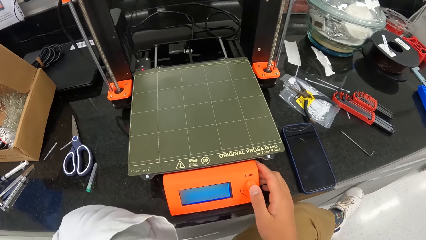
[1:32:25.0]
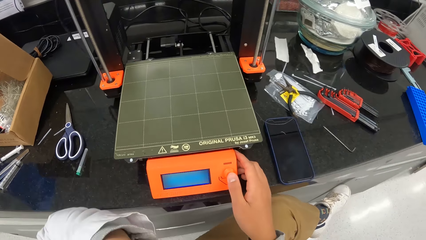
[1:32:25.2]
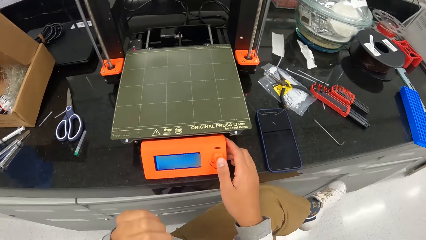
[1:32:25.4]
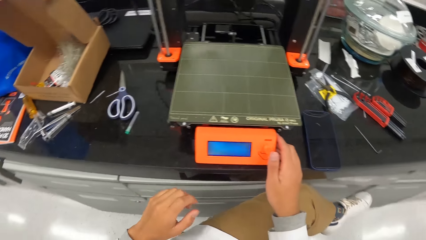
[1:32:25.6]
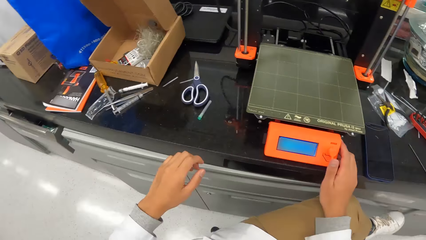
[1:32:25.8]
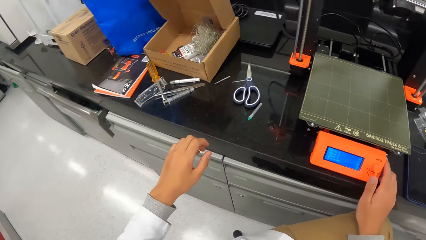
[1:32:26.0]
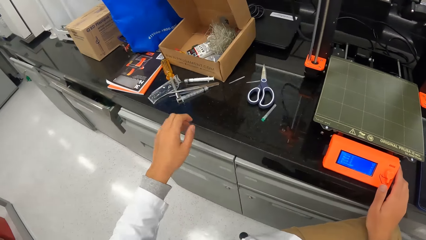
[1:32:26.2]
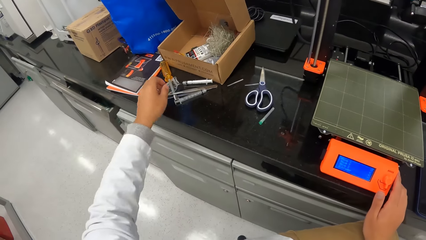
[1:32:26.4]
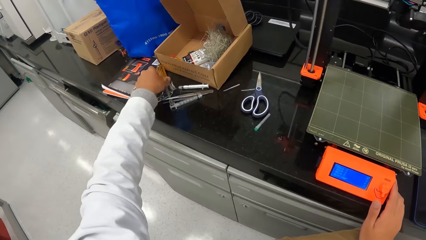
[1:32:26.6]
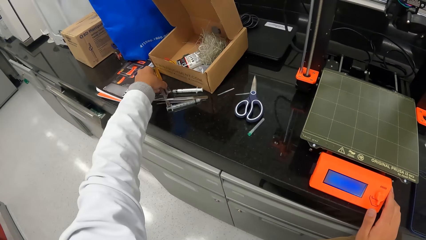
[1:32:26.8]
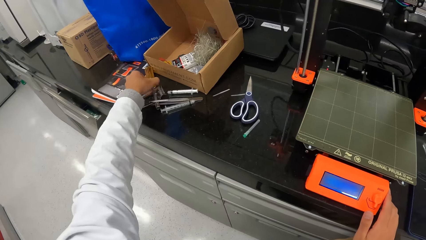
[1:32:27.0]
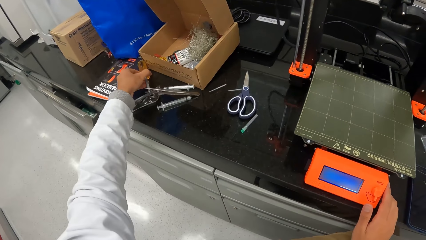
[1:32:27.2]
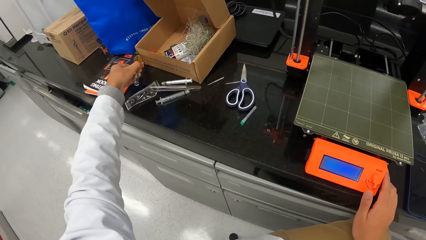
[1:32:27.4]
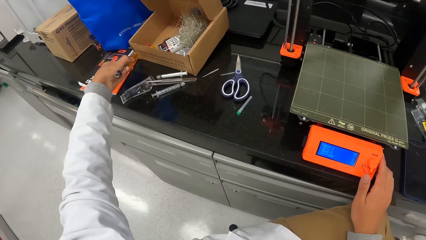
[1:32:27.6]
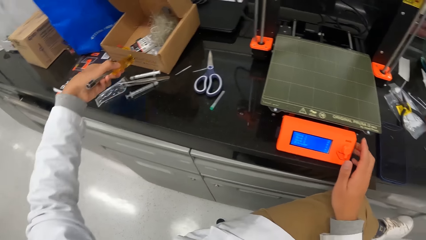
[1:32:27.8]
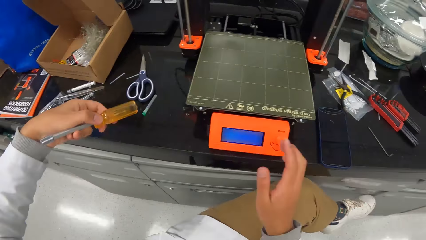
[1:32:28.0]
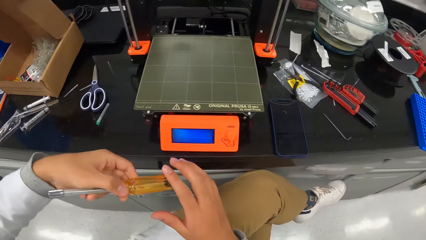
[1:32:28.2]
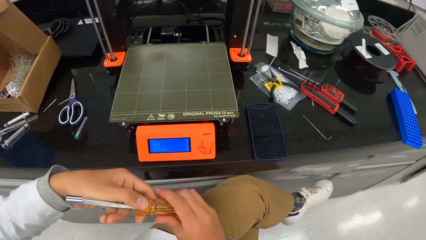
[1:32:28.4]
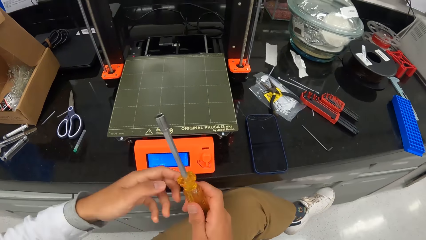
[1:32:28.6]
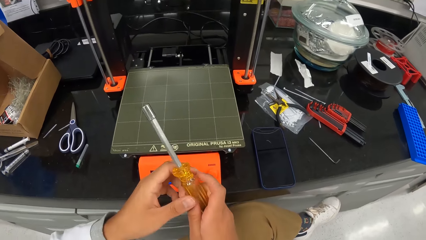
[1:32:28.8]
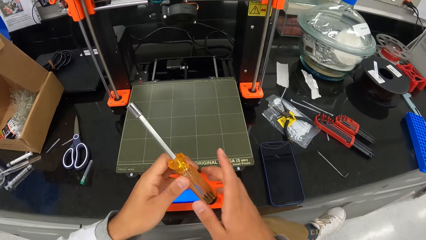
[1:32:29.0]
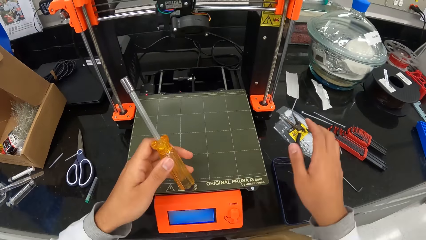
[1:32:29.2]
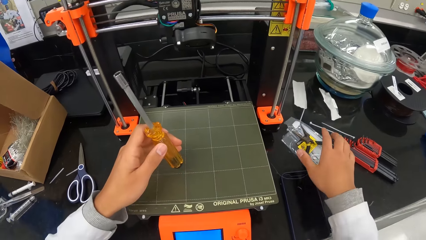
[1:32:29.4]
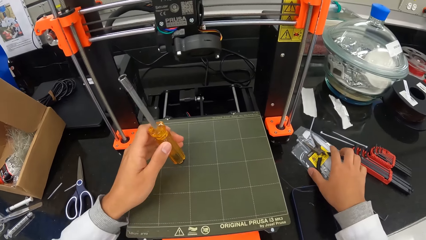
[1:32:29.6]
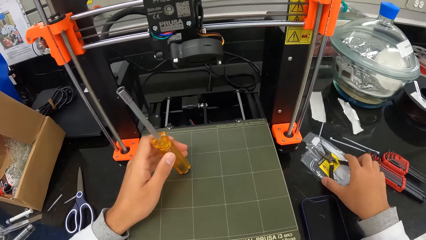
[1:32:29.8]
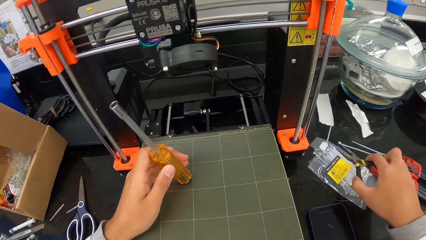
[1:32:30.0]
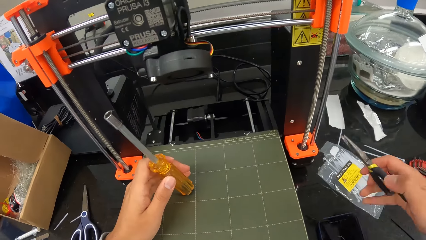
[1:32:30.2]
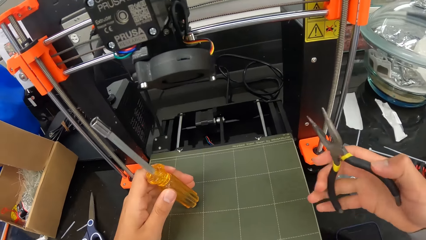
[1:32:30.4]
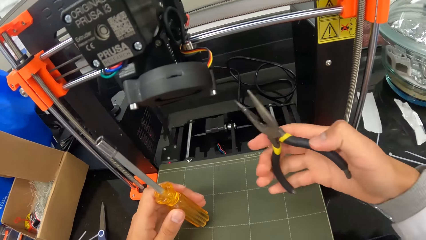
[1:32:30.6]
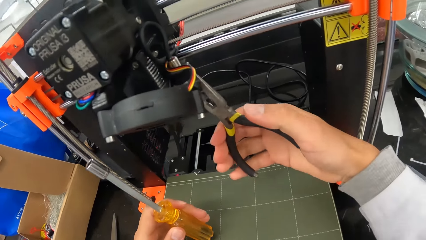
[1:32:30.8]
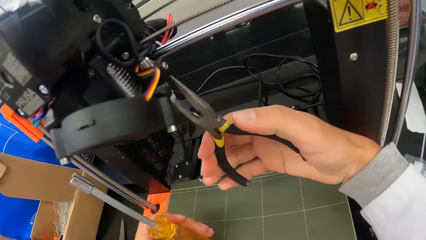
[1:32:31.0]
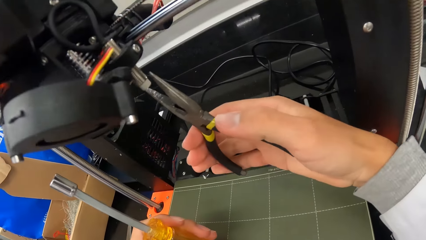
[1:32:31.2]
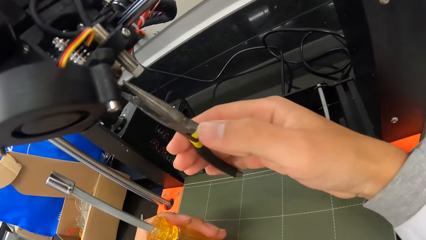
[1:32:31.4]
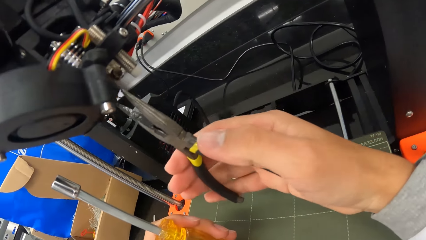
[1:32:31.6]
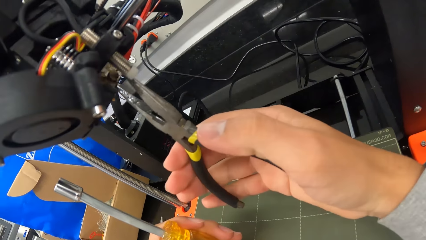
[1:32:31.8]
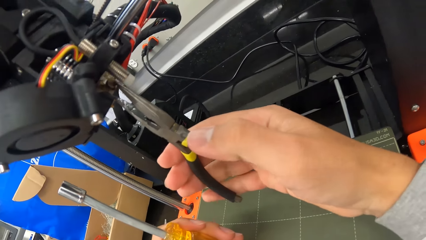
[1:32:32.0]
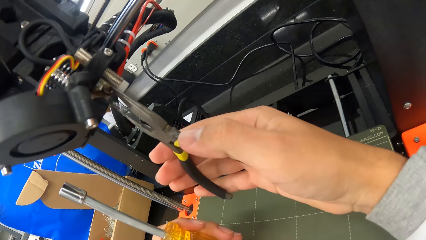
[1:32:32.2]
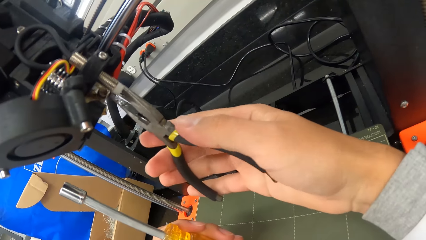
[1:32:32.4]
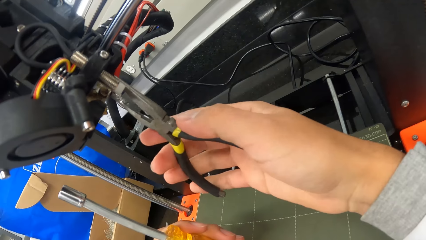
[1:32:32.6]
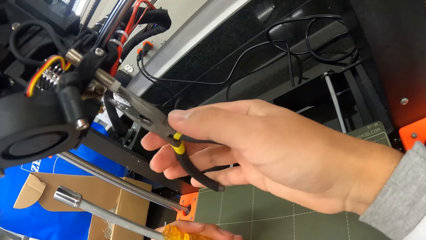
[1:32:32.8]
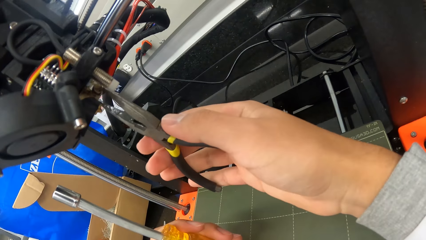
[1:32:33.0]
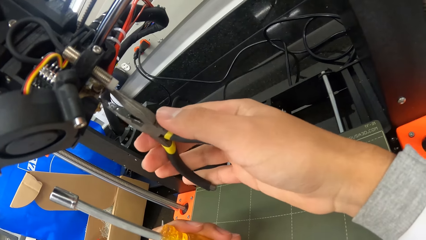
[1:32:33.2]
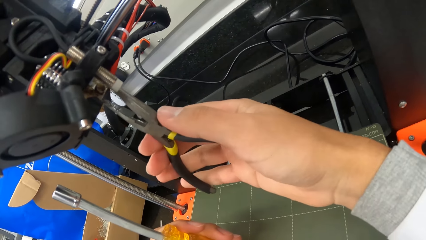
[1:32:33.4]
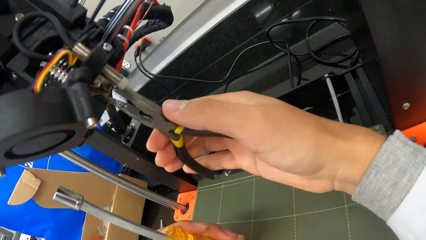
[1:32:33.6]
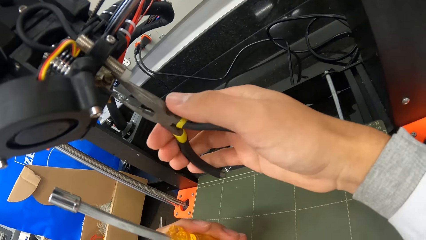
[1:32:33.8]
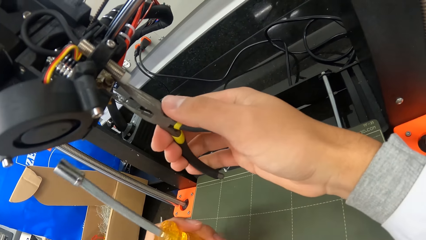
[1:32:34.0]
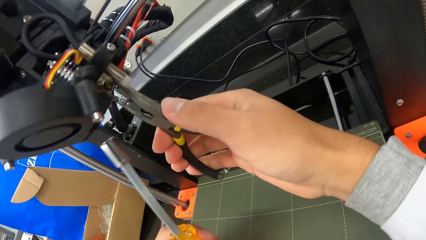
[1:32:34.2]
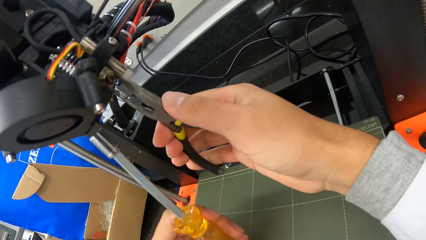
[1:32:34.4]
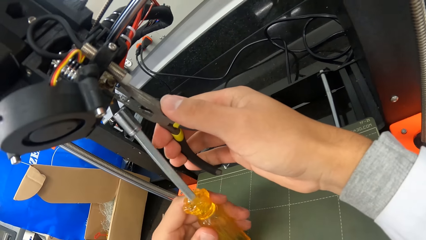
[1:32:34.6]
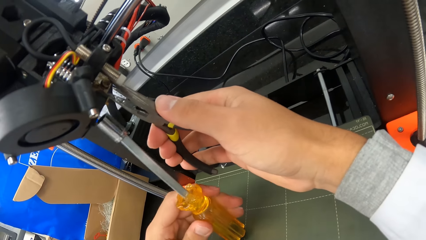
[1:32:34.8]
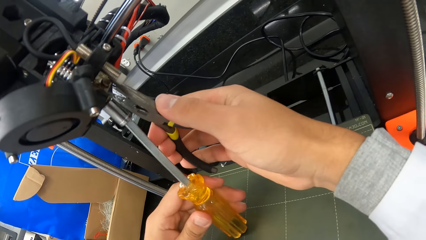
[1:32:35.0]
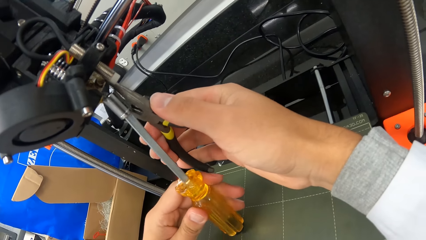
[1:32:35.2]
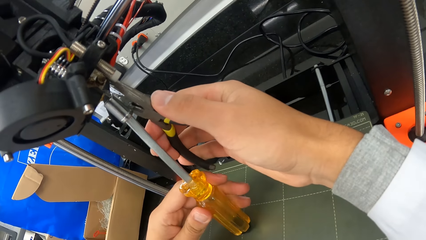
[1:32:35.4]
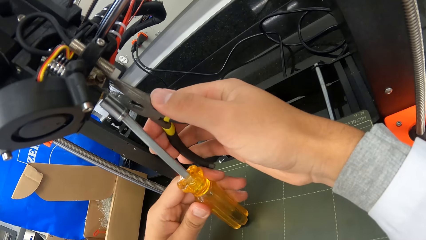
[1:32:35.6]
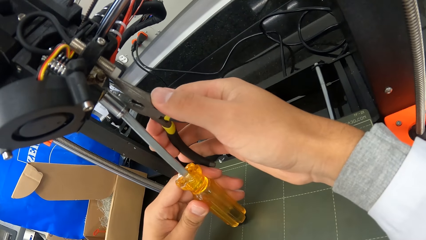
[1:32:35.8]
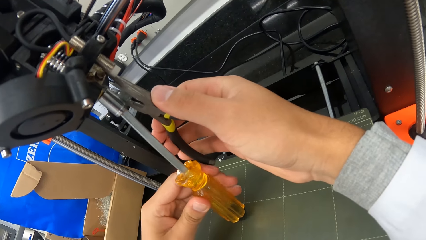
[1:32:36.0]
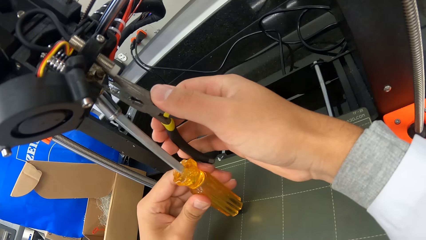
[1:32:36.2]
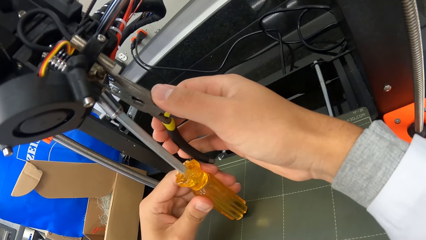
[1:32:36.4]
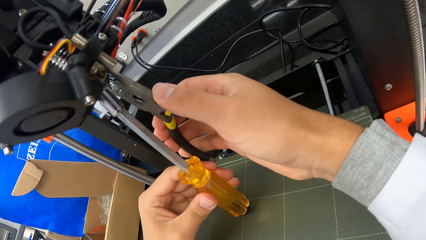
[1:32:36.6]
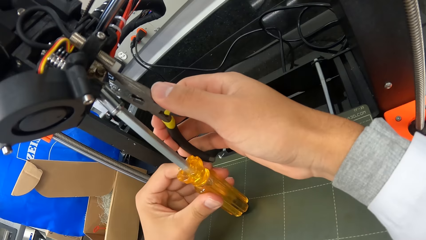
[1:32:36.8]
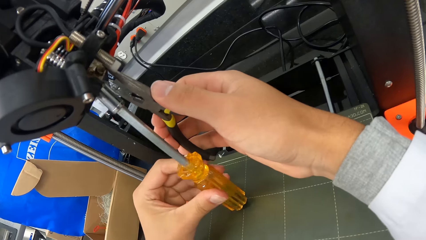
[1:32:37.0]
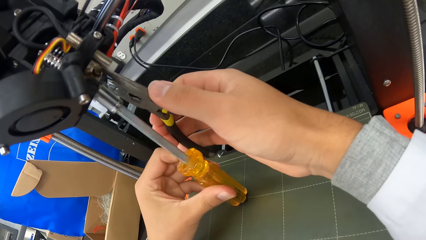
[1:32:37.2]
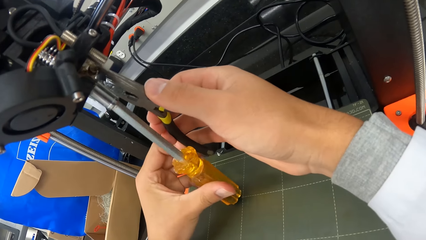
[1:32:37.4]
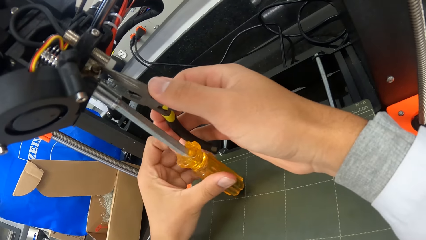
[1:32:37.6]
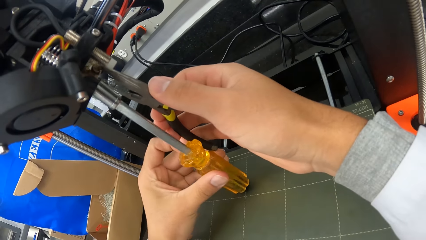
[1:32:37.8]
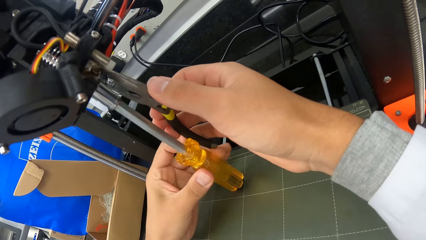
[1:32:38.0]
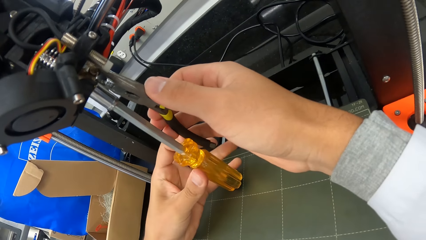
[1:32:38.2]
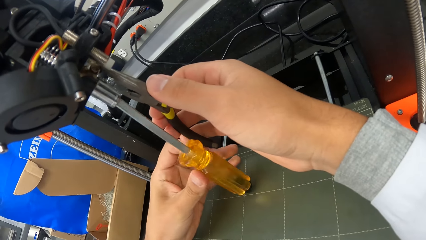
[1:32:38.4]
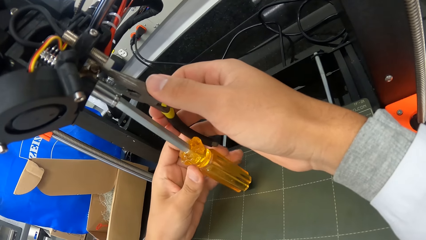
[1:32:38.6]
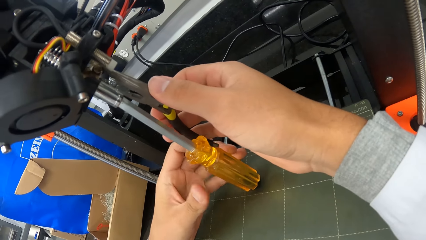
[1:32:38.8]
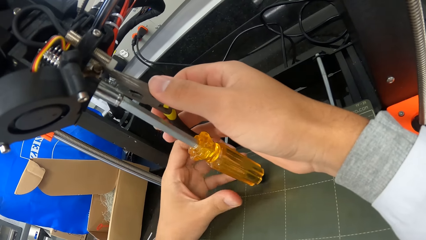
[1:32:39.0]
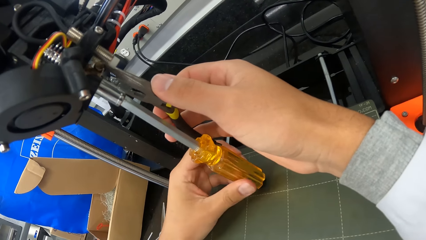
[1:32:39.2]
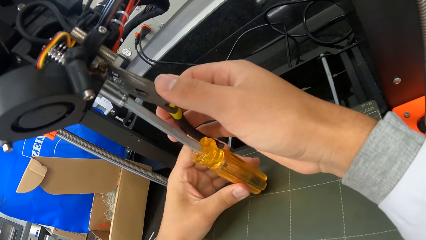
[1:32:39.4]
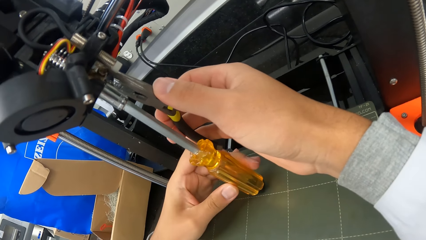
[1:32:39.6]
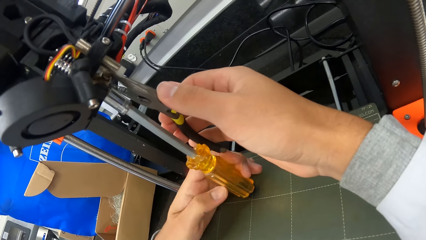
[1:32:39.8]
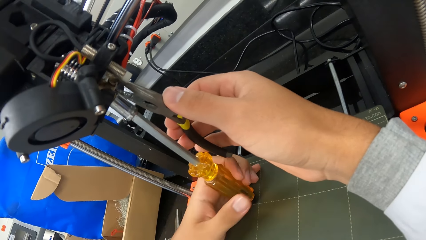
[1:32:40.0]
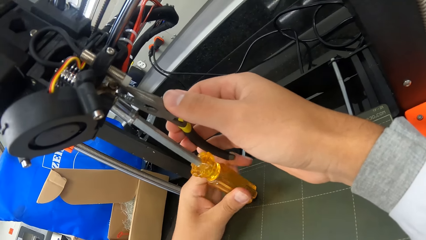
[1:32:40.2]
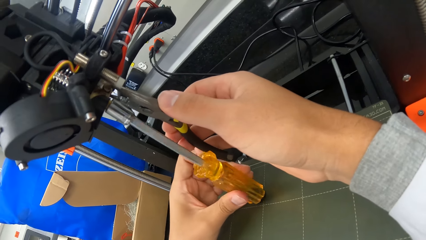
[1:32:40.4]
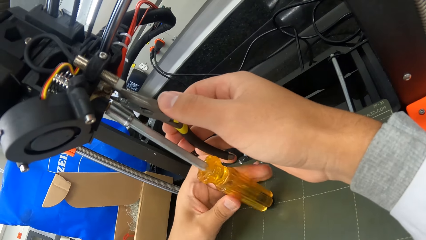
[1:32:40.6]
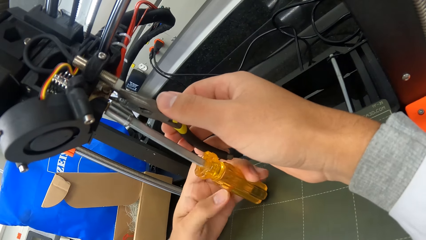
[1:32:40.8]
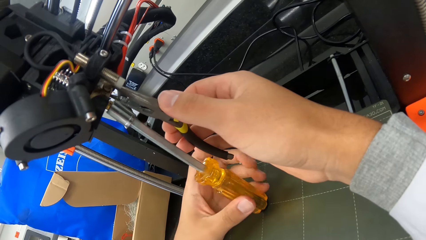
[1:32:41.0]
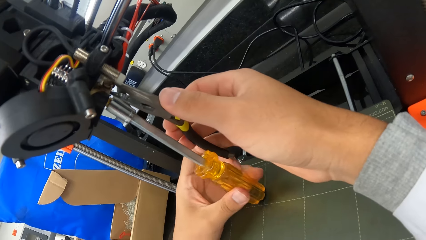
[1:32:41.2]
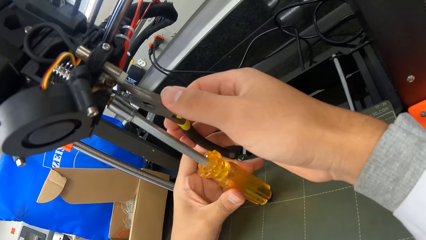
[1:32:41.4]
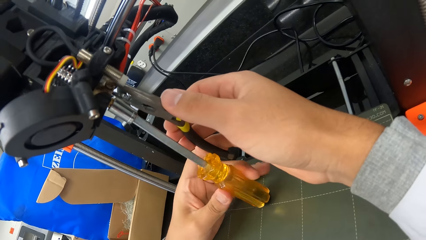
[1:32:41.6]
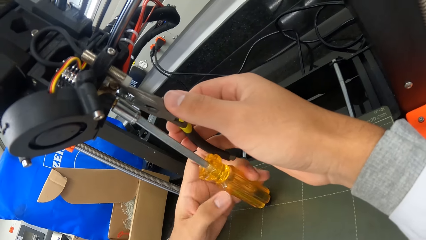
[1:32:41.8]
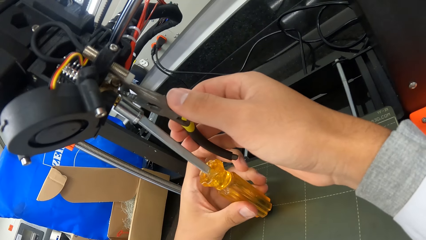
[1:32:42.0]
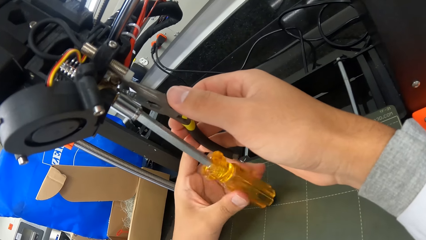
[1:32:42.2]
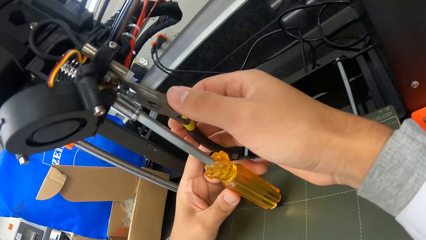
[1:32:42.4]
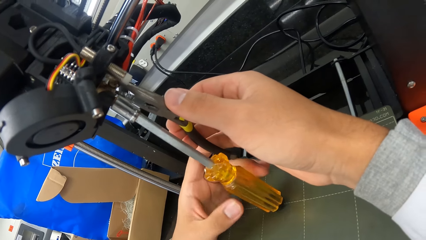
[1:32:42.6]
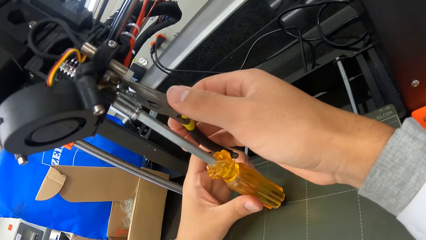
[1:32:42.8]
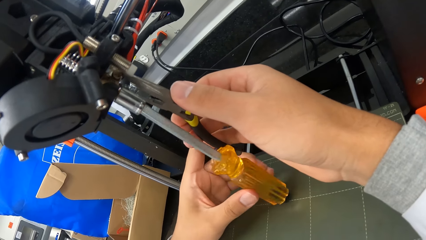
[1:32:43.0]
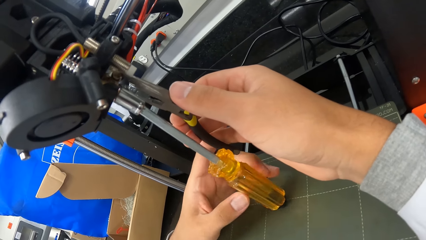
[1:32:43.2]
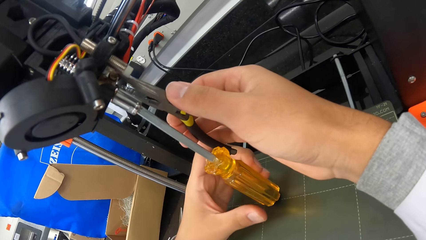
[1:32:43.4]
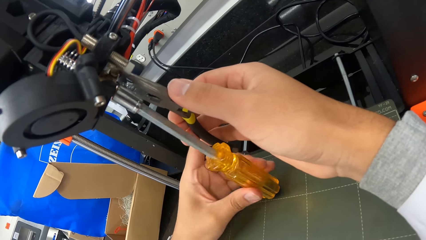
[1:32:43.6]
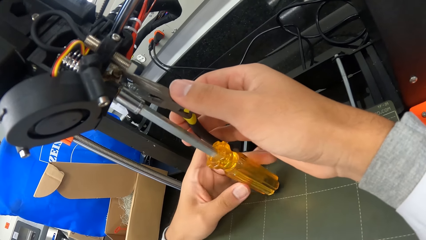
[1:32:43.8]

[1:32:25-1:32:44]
The camera wearer picks a screwdriver from the laboratory counter with his left hand. He holds the screwdriver with his hands. He puts the screwdriver on the 3D printer with his left hand. He picks a cutter or pliers from the laboratory counter with his right hand. He holds a screw on the 3D printer with the cutter in his right hand. He fixes the weighing machine with the pliers. He loosens the screw with the screwdriver in his left hand. He fixes the machine with a wrench.
